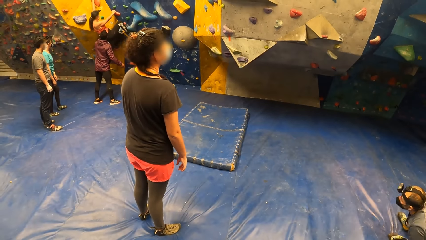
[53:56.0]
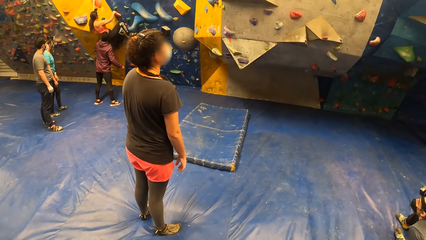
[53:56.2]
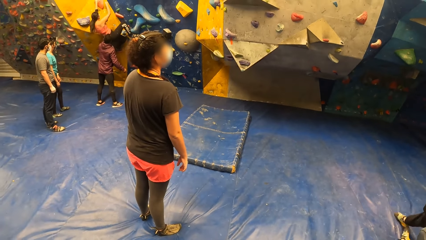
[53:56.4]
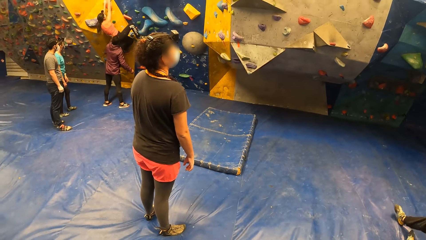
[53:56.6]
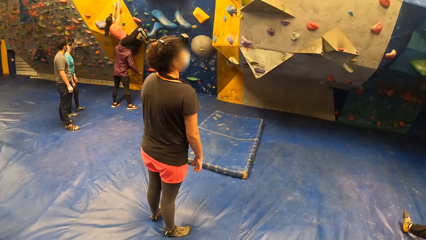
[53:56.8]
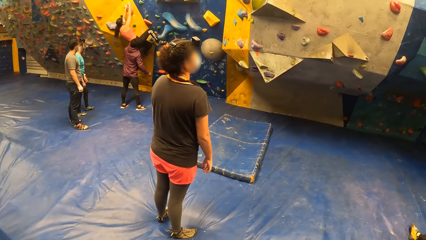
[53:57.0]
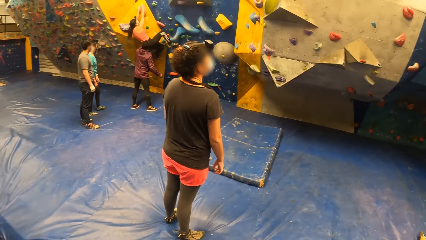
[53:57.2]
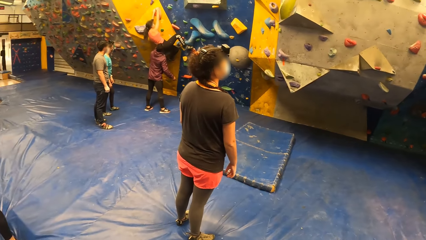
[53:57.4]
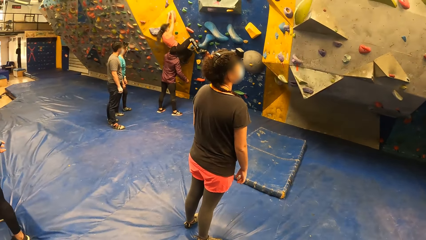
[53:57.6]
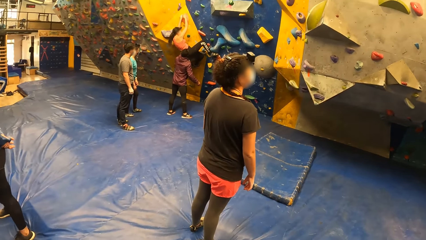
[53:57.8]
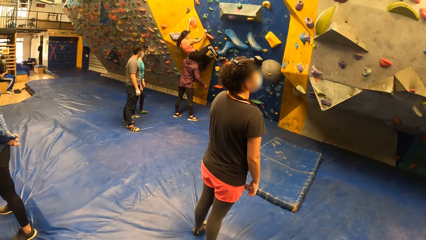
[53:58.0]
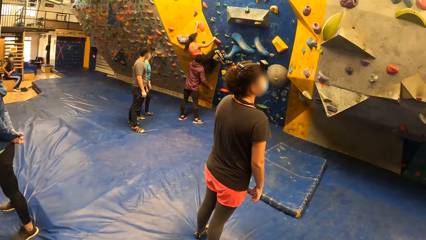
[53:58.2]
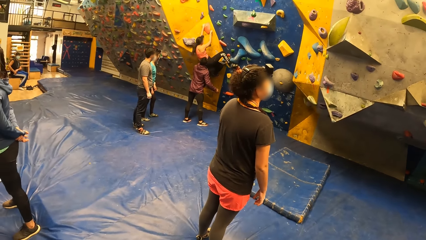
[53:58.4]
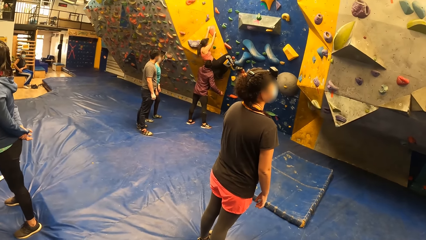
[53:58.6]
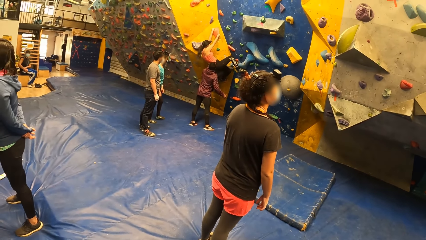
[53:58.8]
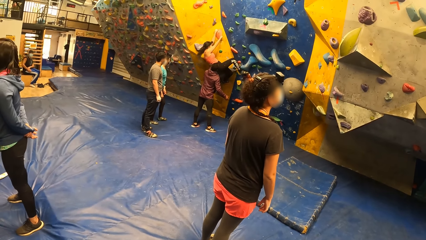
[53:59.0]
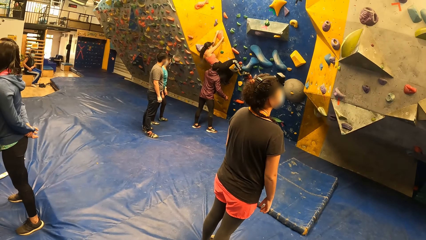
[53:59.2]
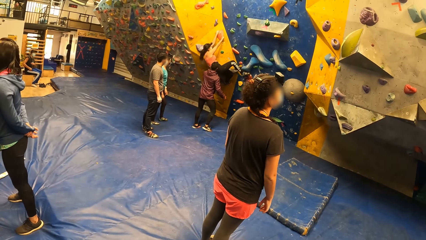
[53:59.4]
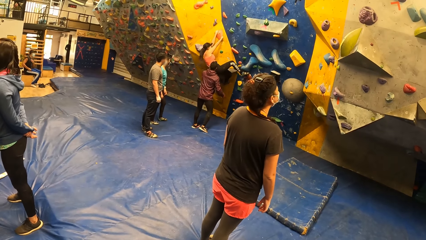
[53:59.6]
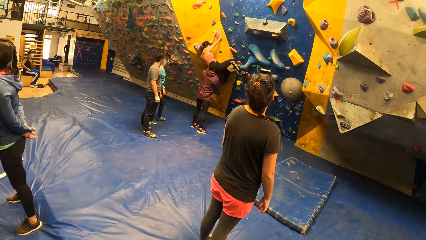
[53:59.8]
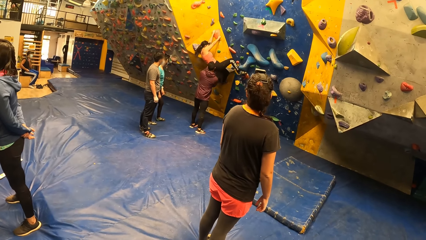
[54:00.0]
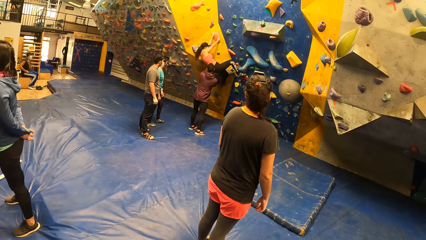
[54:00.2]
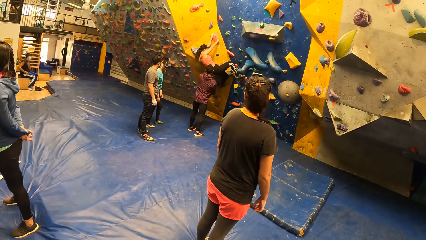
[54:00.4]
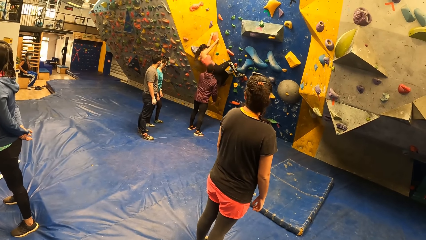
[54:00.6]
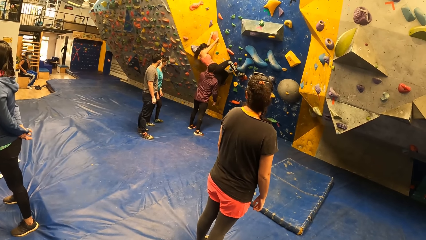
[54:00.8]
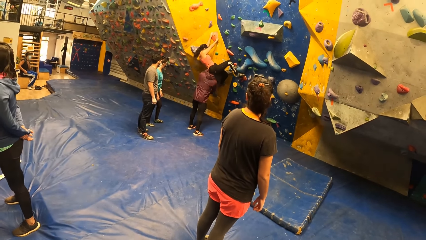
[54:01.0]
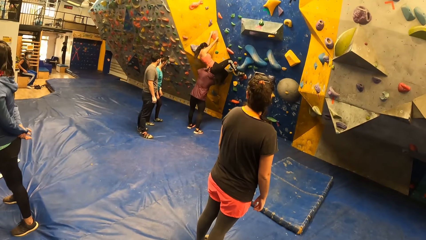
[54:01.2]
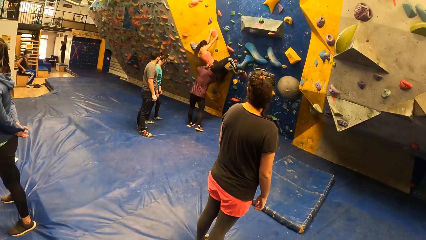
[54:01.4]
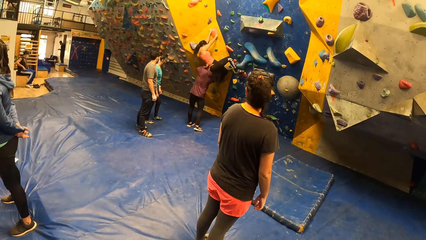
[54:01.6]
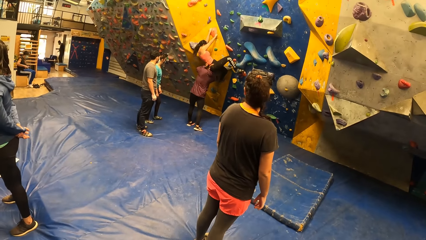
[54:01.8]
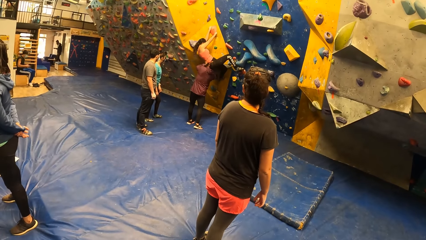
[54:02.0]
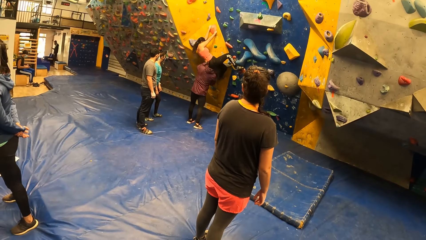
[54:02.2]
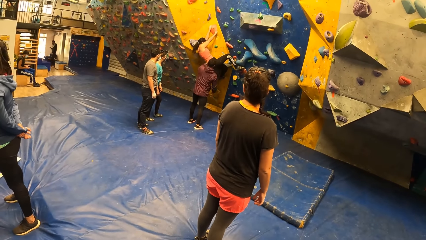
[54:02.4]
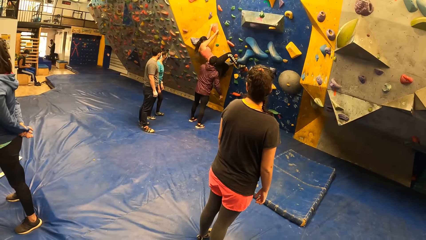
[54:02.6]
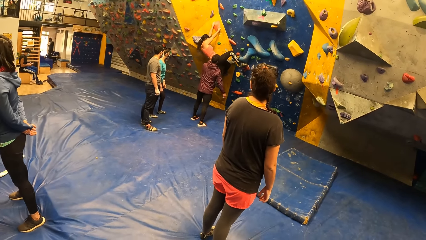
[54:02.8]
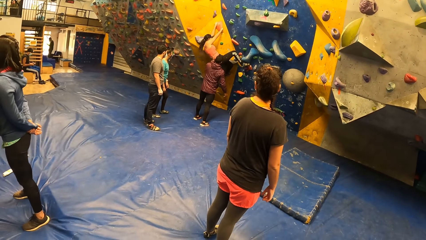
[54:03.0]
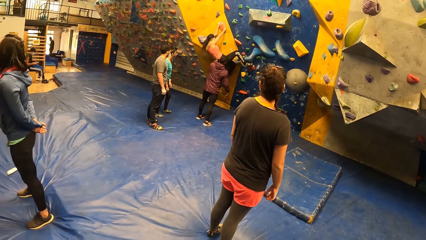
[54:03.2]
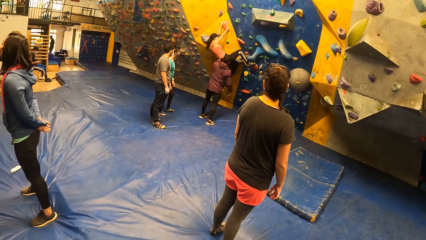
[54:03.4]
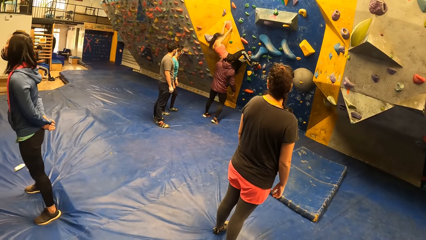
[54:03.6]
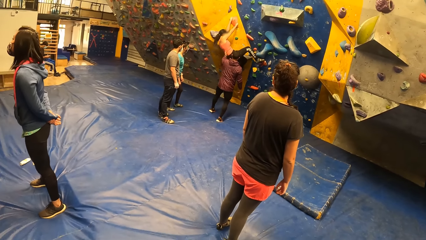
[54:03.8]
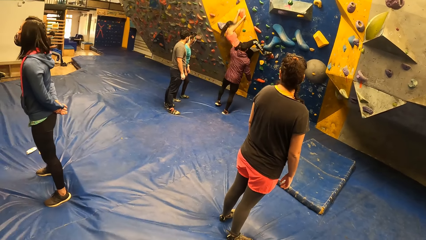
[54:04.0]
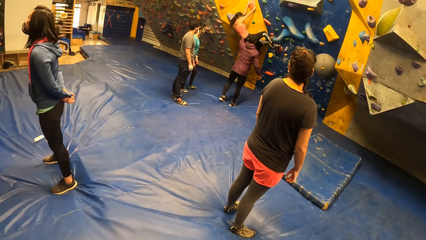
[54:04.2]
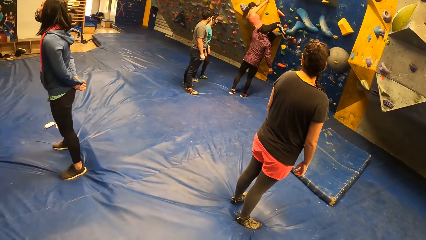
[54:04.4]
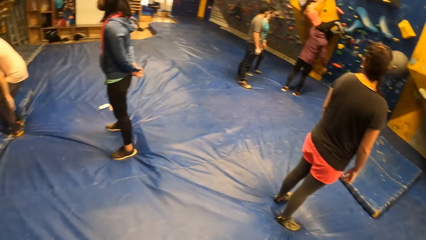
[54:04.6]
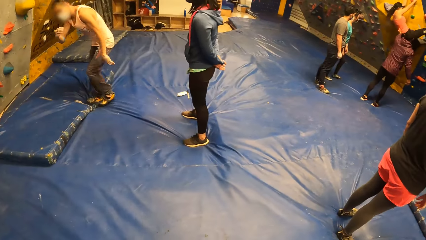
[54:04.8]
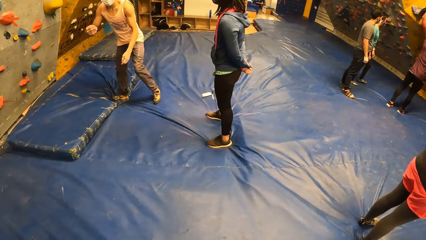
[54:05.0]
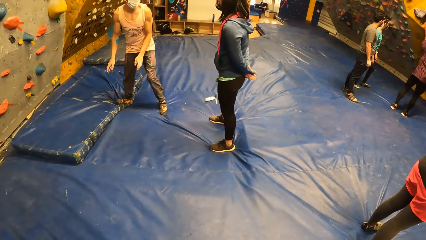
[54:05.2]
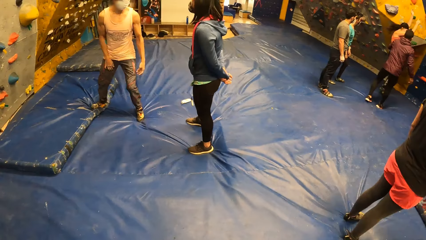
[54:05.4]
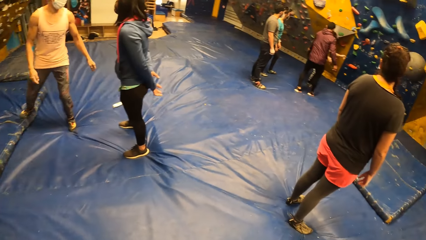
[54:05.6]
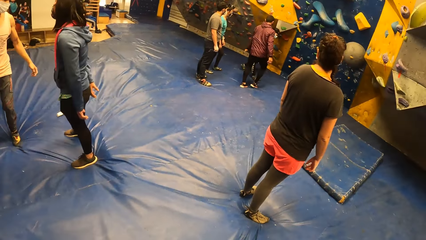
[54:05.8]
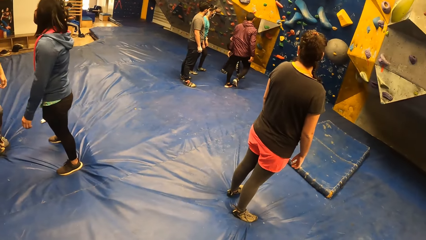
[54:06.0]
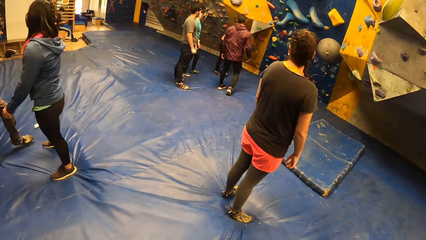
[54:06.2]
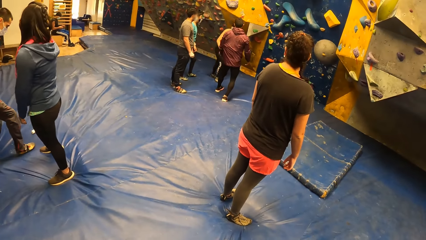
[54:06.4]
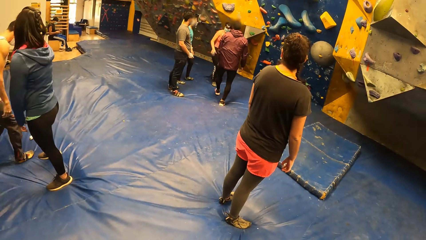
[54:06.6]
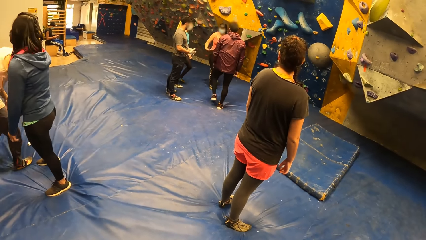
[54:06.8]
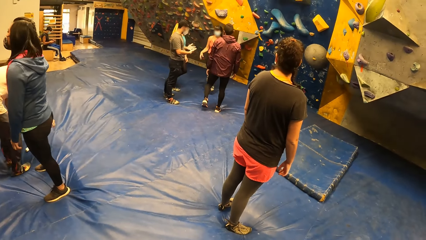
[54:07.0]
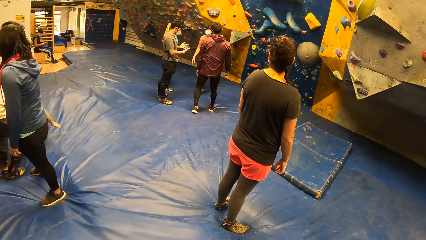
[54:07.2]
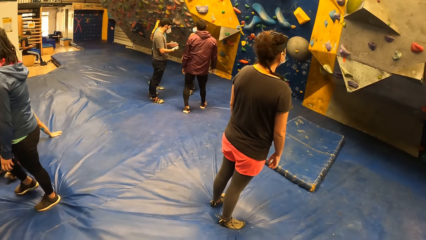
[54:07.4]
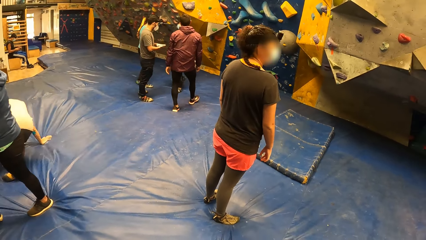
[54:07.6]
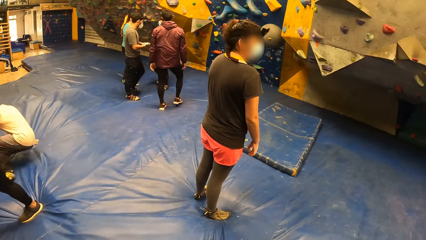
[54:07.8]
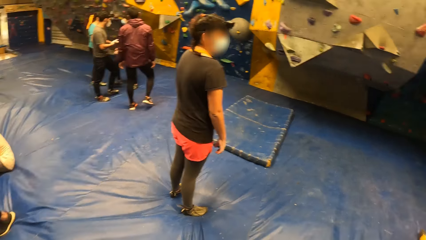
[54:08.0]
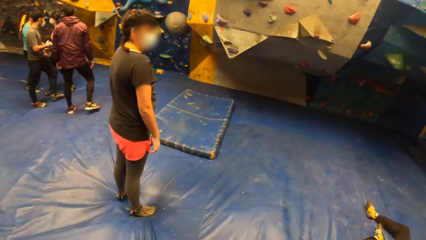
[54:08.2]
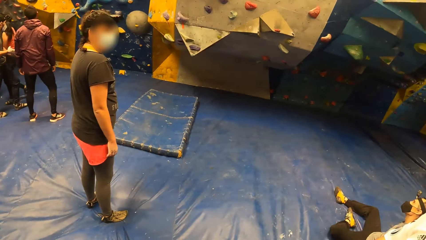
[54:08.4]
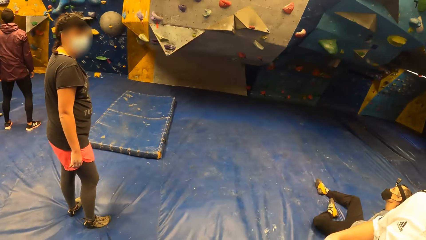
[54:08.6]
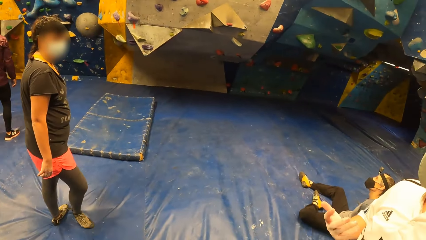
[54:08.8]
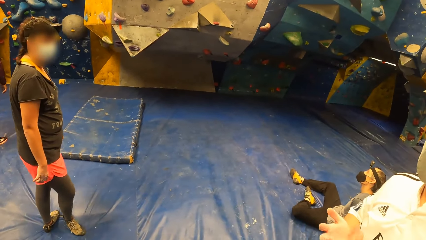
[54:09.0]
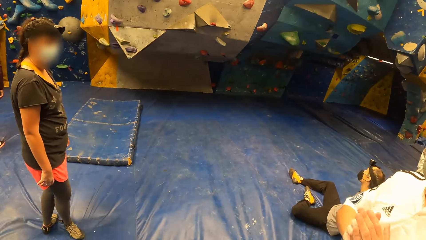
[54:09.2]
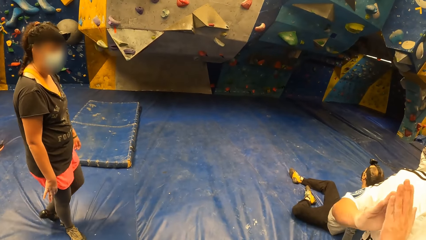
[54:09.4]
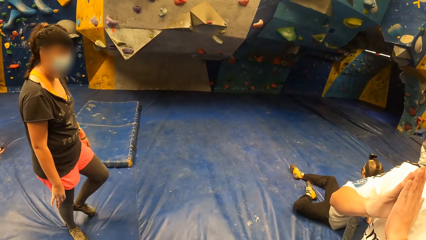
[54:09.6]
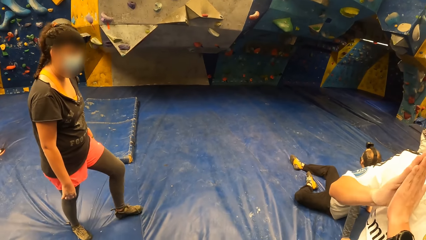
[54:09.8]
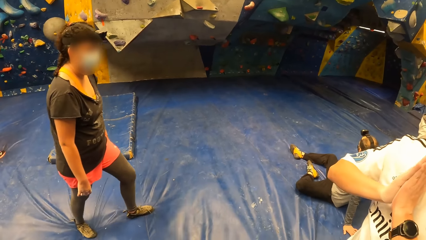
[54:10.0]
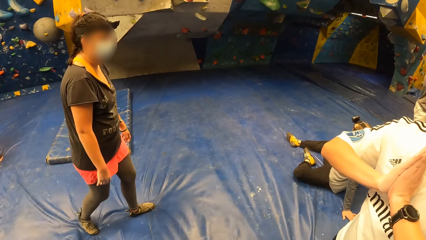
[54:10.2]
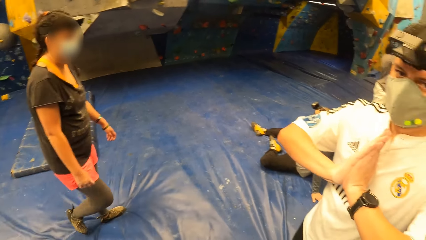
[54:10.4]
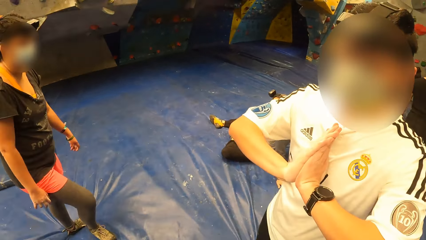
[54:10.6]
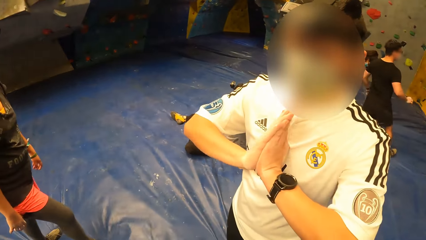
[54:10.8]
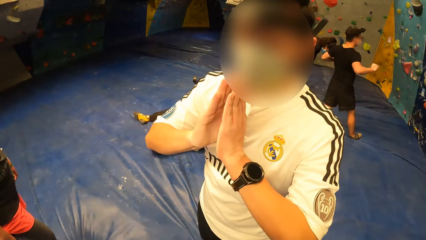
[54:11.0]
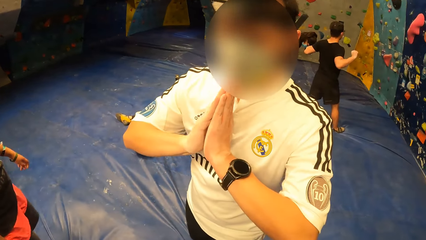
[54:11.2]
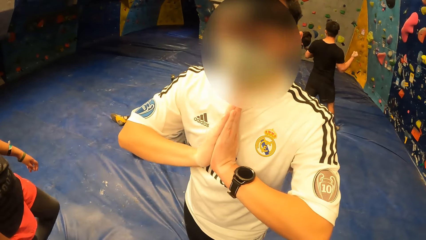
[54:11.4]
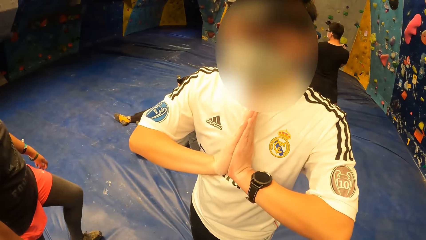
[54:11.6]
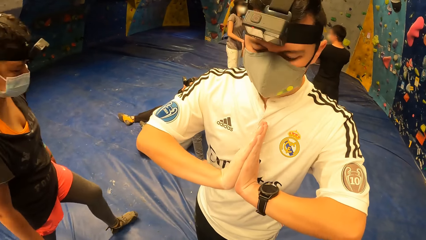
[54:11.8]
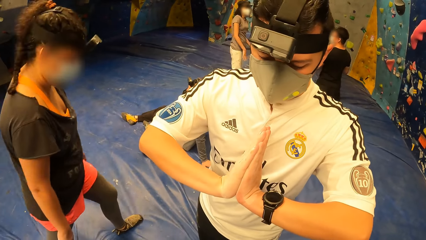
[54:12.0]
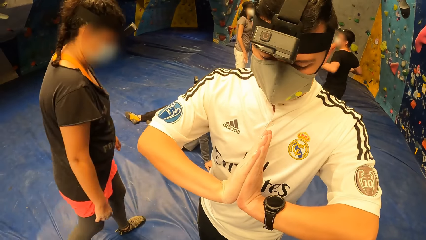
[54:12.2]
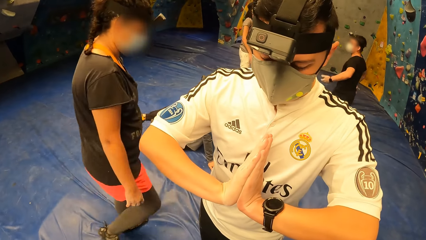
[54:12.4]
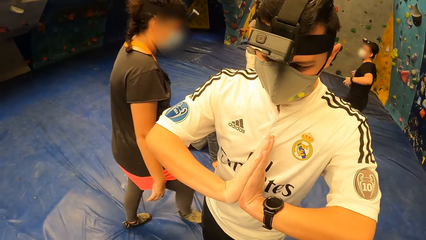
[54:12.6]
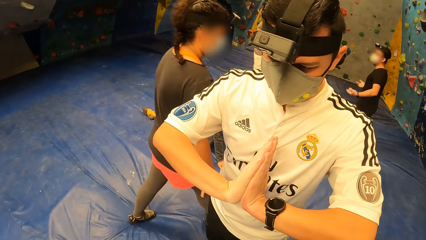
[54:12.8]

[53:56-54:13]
The camera wearer looks around a room. A lady climbs on a wall. The camera wearer looks around the room. A woman jumps down from the wall. Another lady walks around the room. The first lady walks around the room. The camera wearer interacts with a man.
